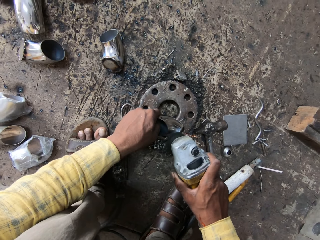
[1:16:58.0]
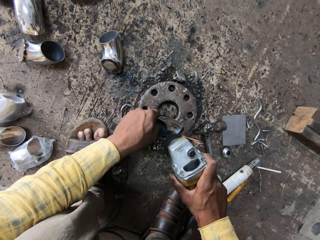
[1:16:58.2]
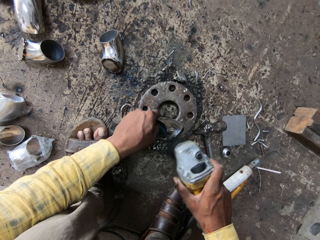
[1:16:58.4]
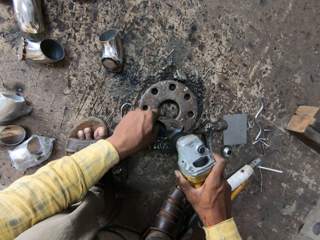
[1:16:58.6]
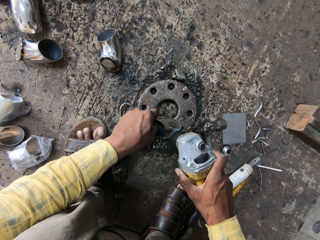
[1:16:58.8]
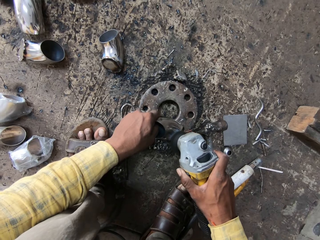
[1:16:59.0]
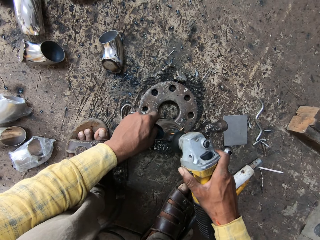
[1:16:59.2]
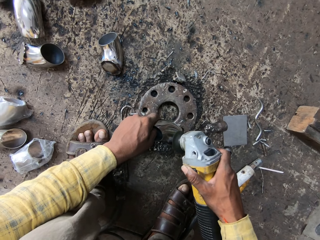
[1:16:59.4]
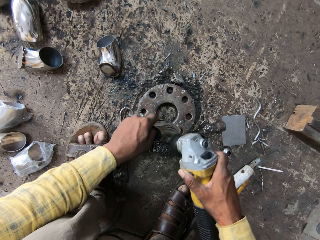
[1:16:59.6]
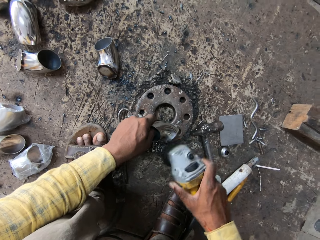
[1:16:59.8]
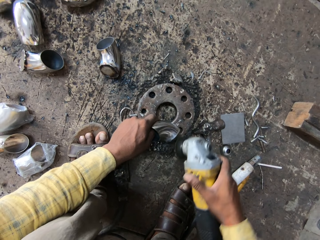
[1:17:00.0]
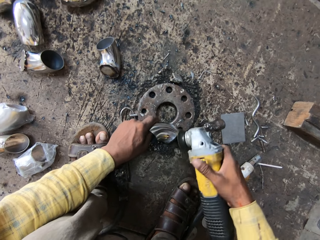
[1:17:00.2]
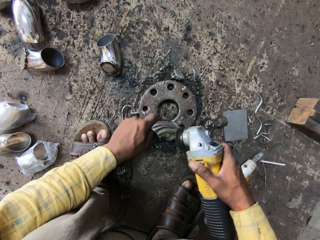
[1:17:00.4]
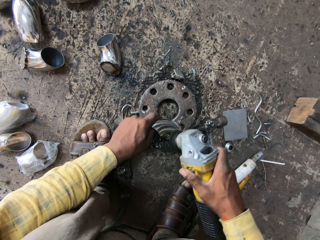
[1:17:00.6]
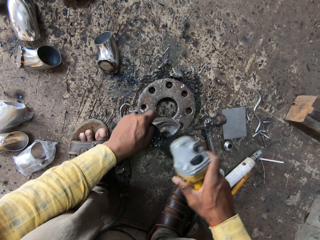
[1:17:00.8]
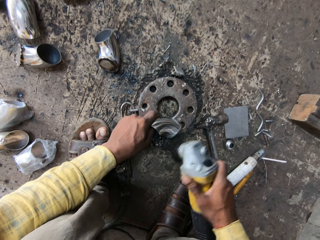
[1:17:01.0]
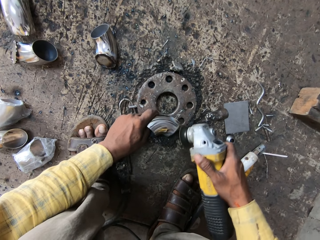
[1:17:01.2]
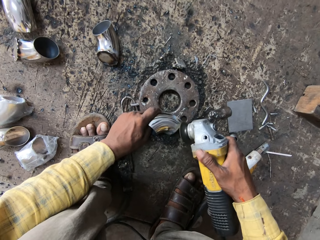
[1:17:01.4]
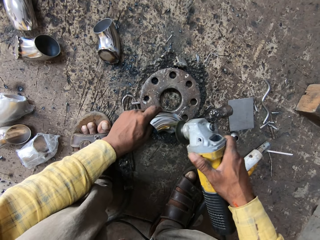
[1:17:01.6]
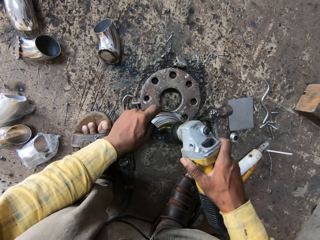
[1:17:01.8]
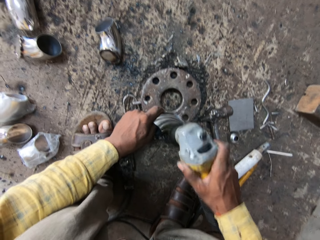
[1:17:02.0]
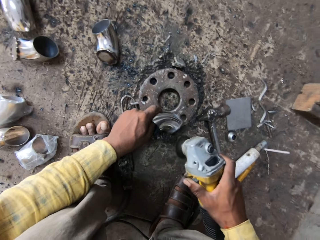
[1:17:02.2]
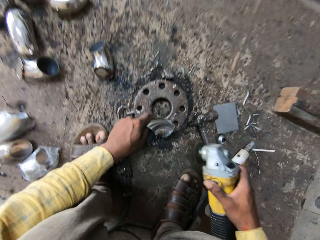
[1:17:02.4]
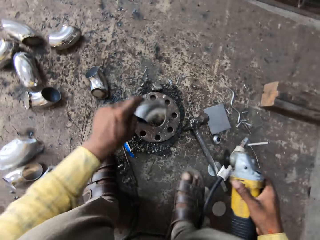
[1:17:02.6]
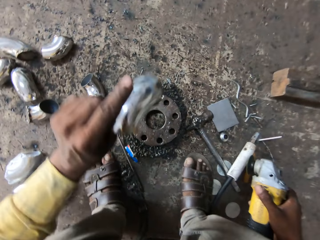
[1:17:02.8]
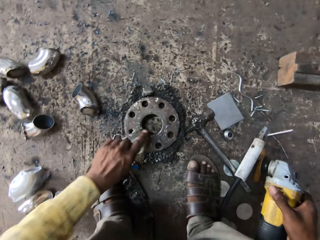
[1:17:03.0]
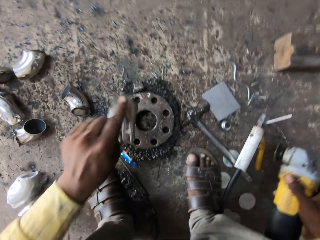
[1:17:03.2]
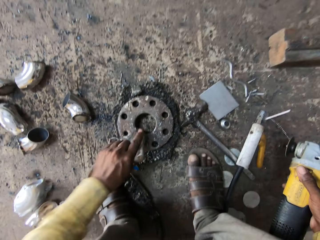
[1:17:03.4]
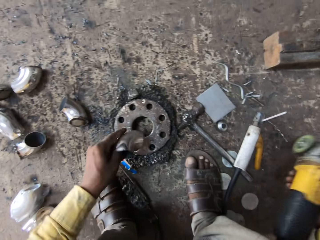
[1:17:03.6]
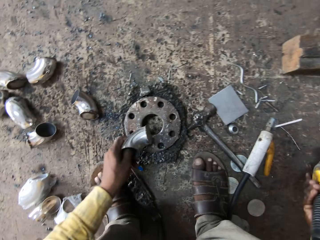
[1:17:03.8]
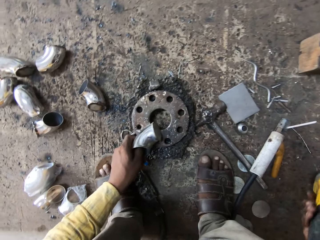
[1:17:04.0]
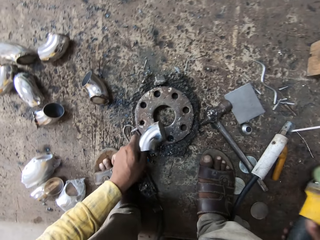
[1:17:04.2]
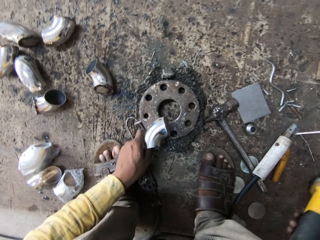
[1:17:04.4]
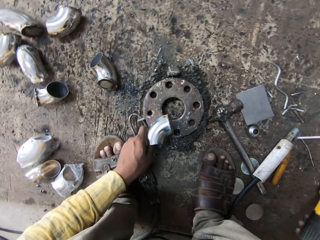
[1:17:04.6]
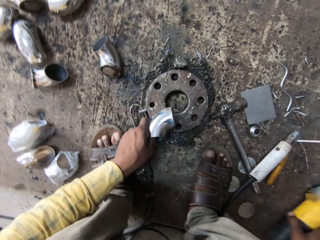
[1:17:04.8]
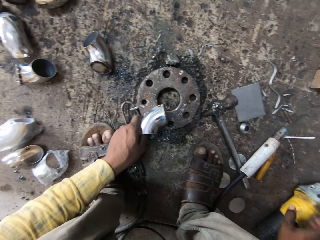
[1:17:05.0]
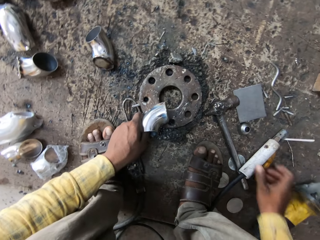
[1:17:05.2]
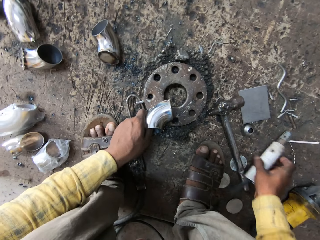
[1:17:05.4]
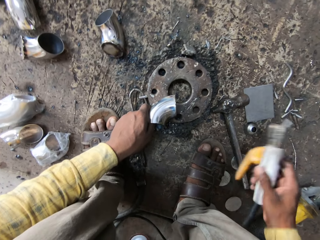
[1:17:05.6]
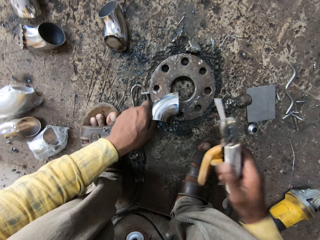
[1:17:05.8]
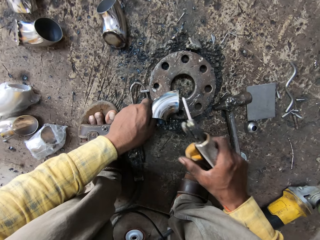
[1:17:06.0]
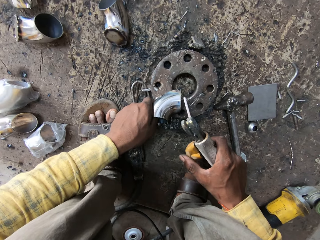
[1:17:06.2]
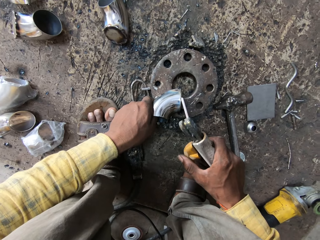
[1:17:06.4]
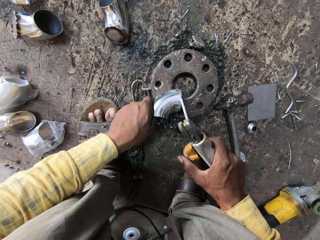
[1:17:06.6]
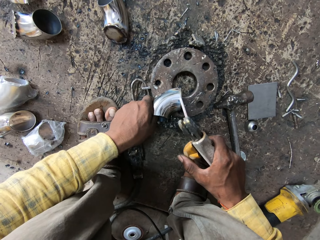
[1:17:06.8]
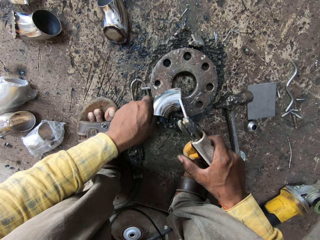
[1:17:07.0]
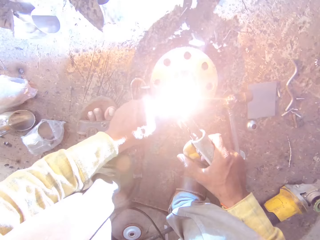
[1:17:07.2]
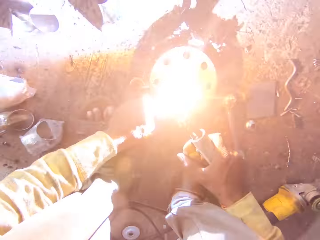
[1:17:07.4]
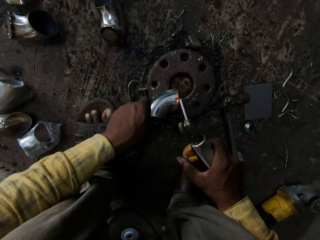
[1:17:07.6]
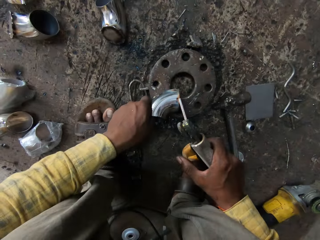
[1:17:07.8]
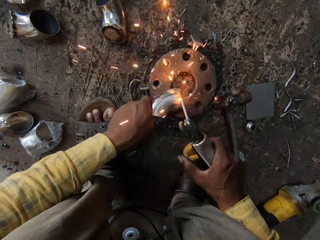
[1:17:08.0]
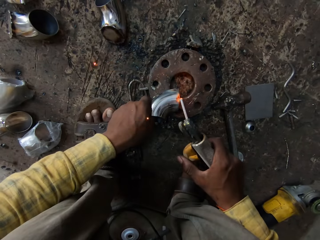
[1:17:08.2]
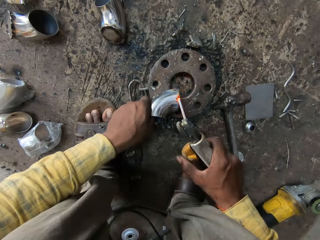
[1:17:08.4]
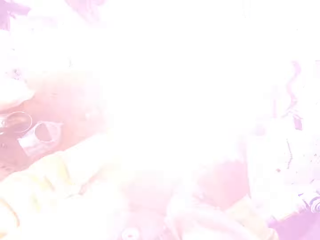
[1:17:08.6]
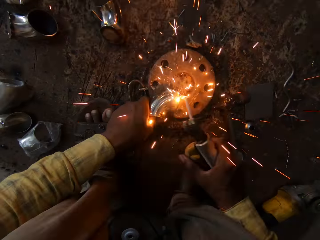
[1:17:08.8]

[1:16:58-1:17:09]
The camera wearer hits the aluminum on the iron metal. He puts the grinder on the floor. He picks up the welding machine gun with his right hand. He welds the aluminum with the welding machine gun.

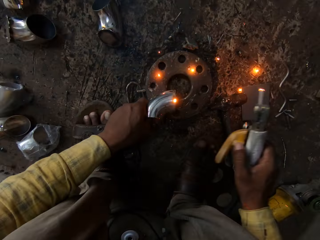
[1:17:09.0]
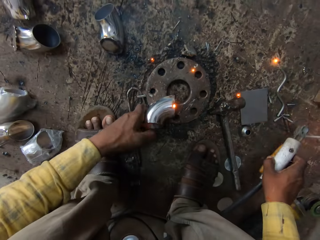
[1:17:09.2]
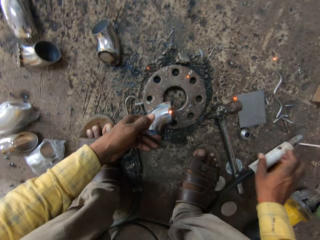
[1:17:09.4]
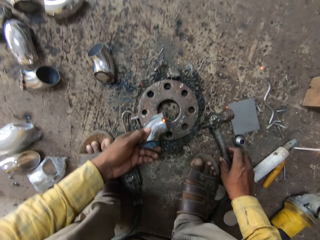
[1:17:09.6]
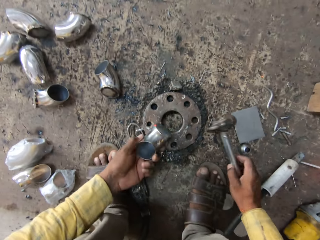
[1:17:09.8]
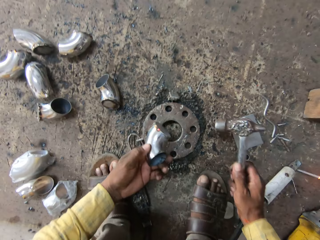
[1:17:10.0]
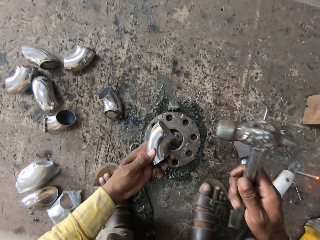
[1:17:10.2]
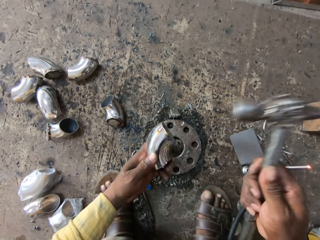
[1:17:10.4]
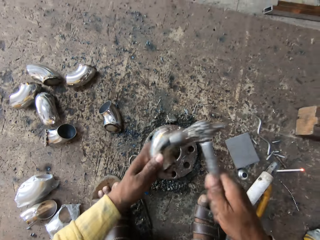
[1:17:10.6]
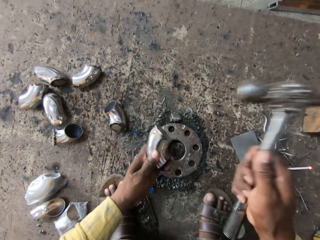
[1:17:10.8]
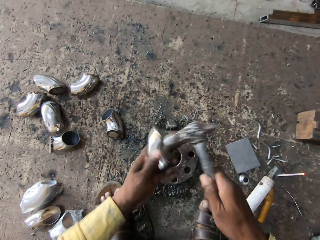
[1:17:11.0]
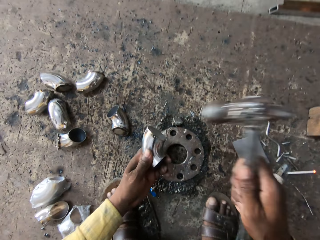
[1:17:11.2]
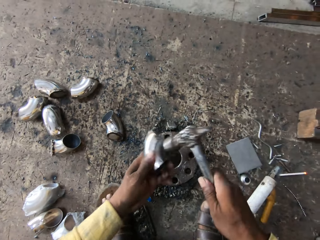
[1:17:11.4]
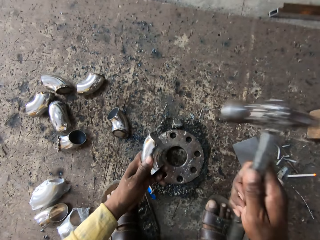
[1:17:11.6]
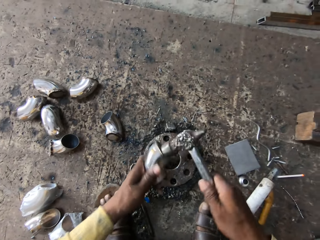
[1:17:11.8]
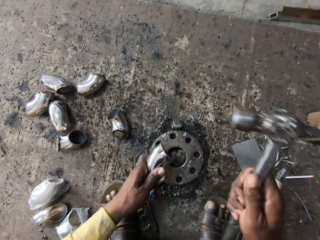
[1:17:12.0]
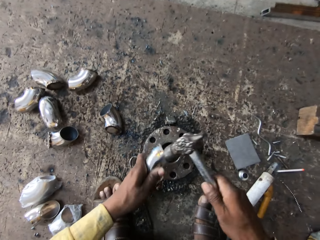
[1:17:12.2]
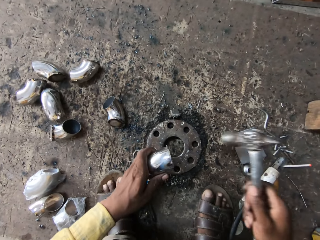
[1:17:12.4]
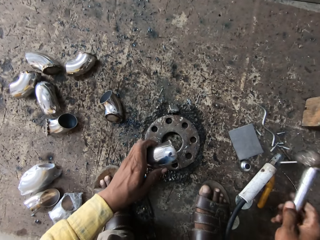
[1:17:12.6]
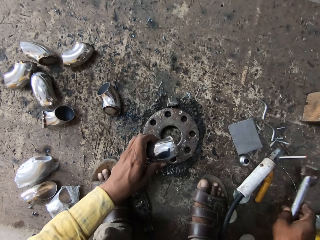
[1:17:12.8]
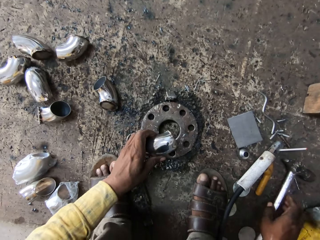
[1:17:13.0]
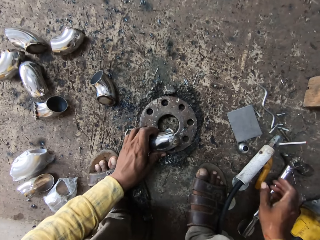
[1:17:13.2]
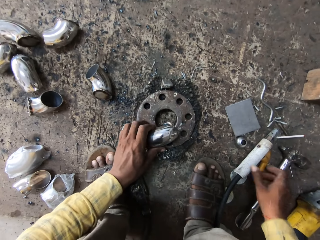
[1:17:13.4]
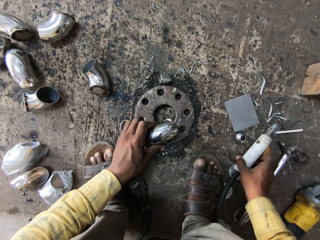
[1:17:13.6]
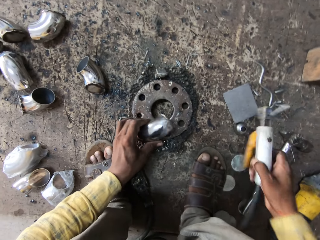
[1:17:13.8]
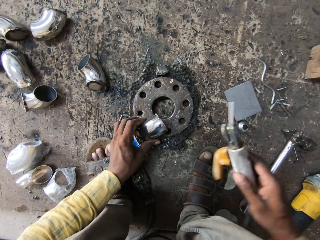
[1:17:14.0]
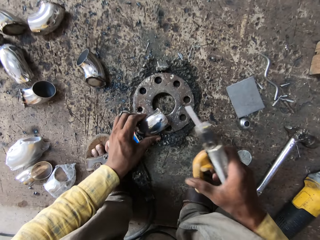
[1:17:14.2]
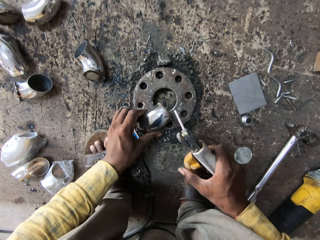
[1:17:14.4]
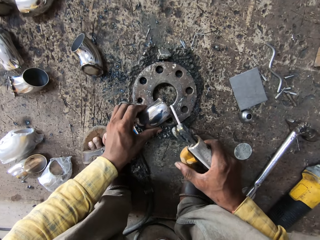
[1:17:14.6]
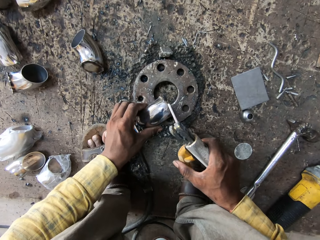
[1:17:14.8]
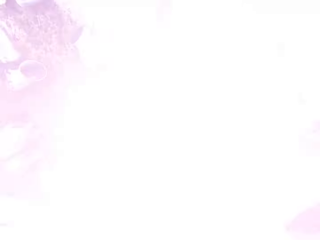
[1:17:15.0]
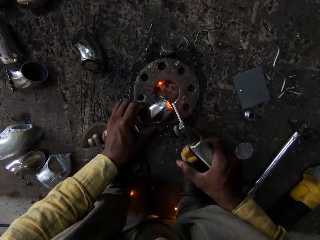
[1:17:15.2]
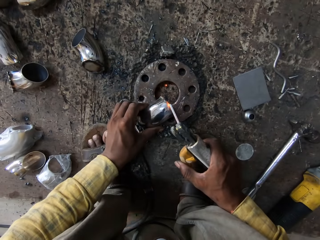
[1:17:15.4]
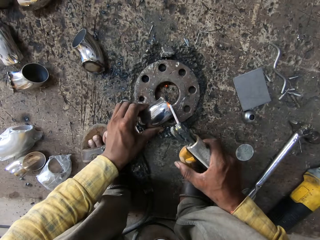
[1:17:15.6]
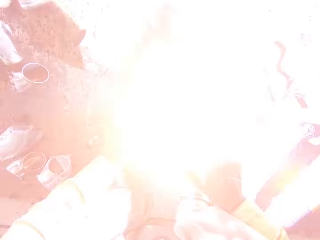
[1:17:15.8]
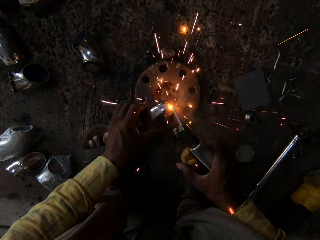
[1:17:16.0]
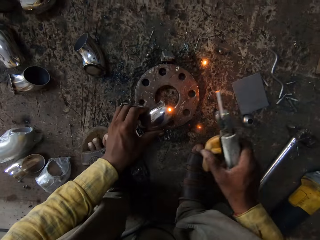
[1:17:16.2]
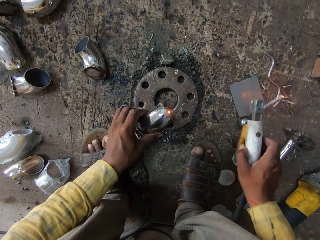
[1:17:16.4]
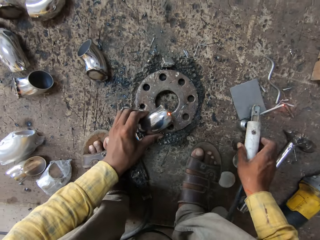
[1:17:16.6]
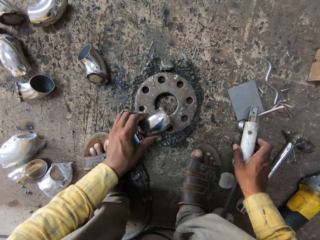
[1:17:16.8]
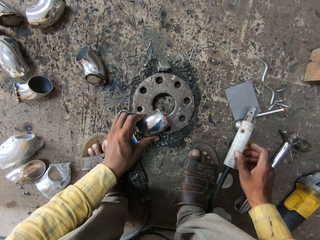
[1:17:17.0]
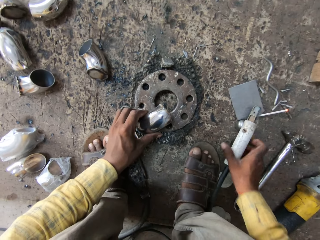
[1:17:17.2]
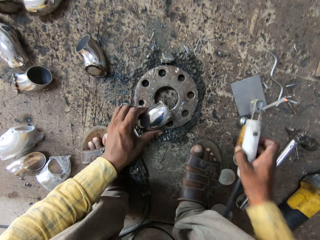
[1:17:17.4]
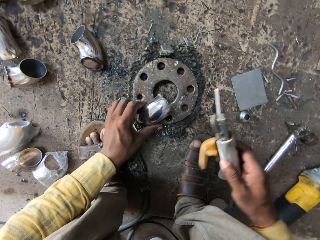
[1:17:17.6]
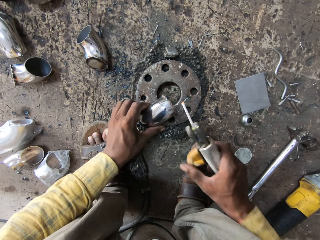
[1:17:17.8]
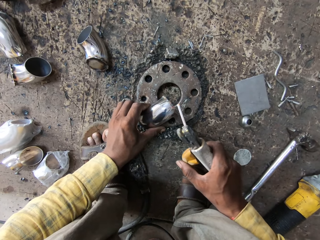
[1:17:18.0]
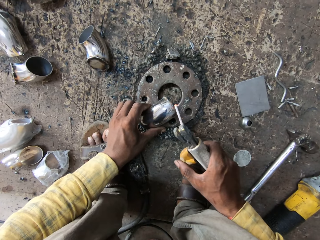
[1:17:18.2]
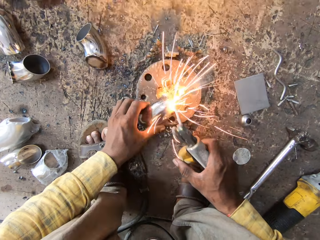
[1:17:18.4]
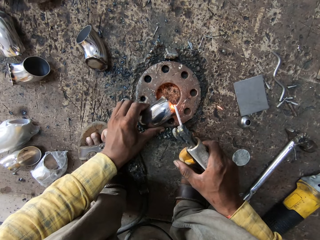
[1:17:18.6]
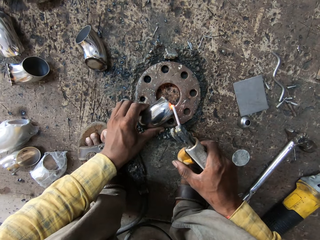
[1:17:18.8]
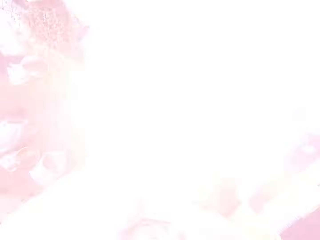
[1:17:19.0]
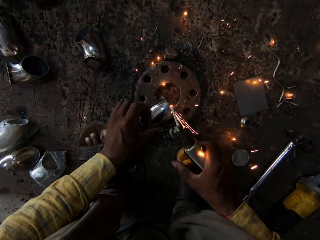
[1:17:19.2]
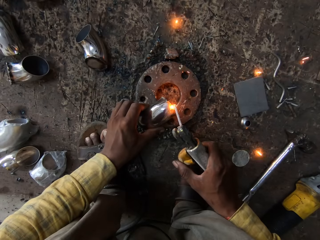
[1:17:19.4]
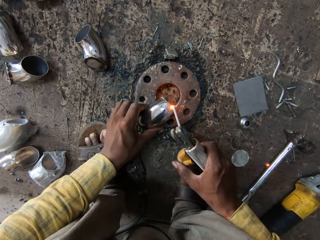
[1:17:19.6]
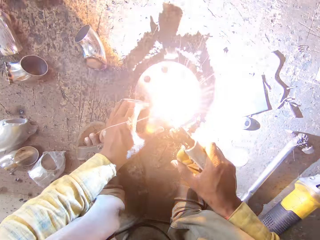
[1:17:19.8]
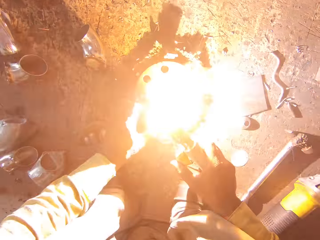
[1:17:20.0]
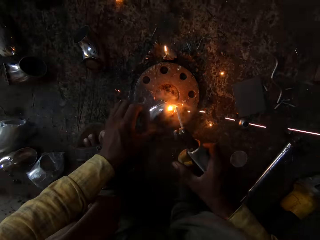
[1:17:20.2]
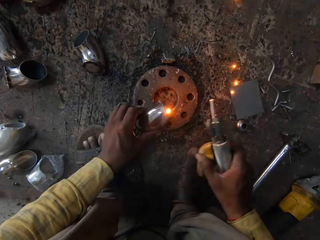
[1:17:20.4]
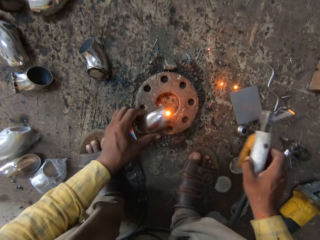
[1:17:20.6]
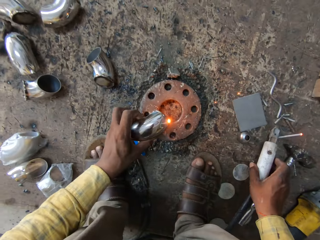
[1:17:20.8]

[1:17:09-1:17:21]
The camera wearer puts the welding machine gun on the floor. They pick up the hammer on the floor. They hit the aluminum with the hammer. They put the hammer on the floor. They pick up the welding machine gun on the floor. They weld the aluminum with the welding machine gun. They put the welding machine gun on the floor. They pick up the hammer on the floor. They weld the aluminum with the welding machine gun.
